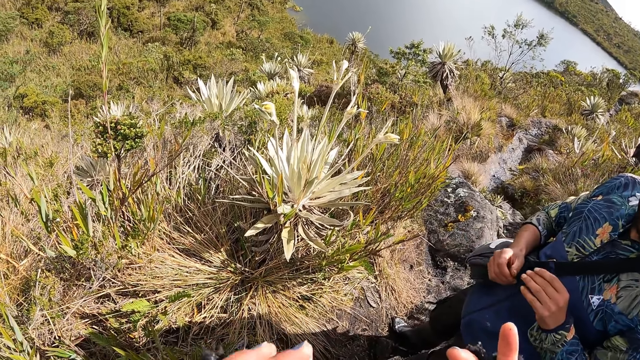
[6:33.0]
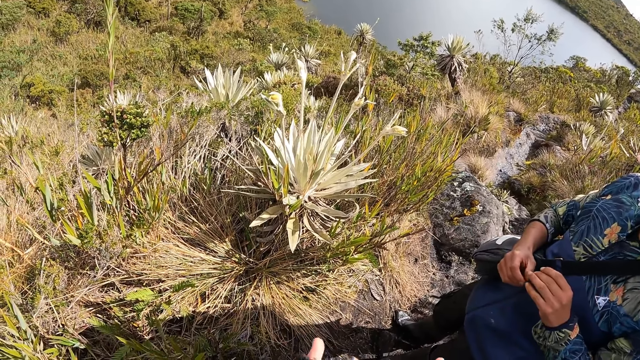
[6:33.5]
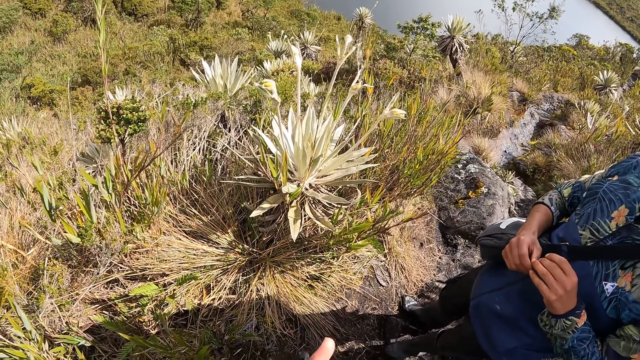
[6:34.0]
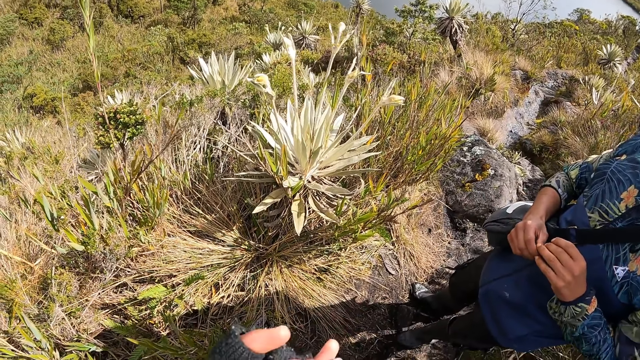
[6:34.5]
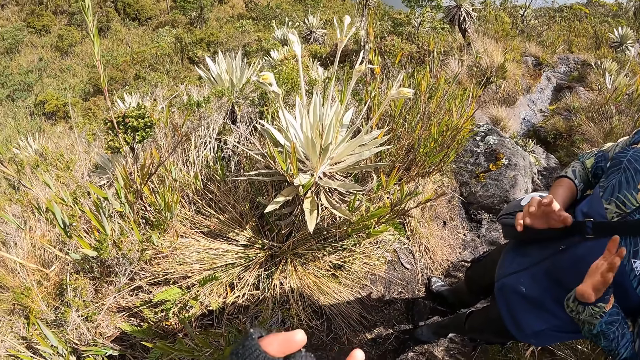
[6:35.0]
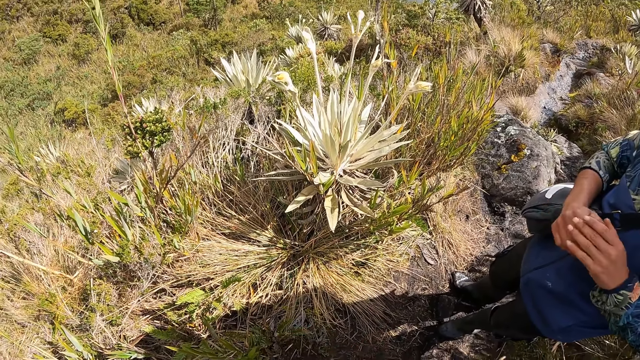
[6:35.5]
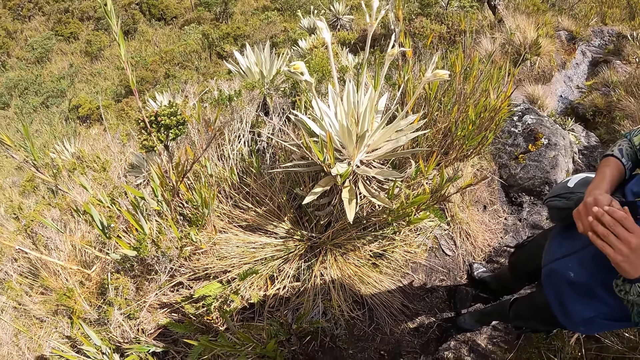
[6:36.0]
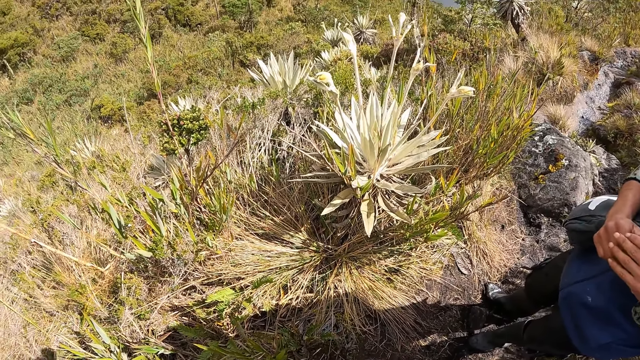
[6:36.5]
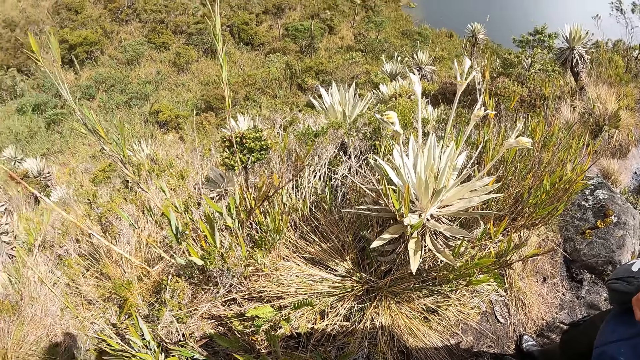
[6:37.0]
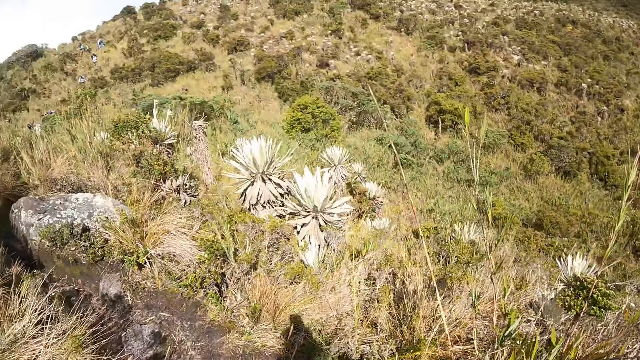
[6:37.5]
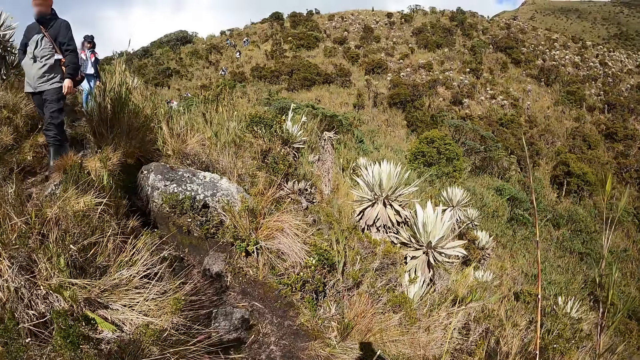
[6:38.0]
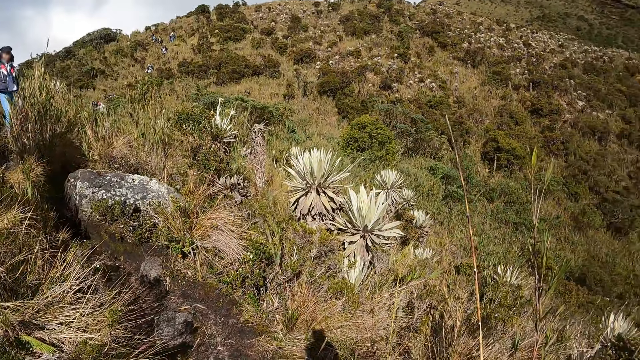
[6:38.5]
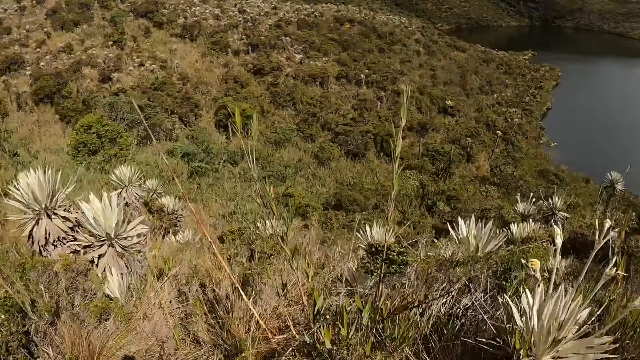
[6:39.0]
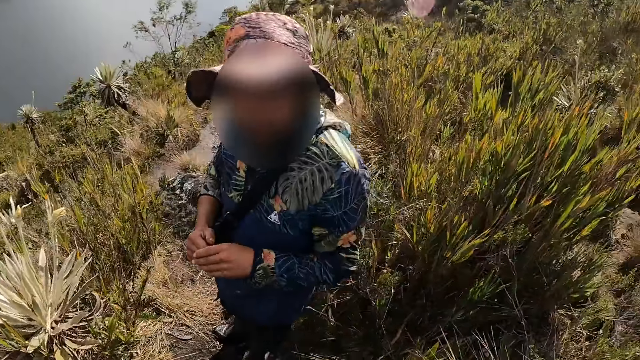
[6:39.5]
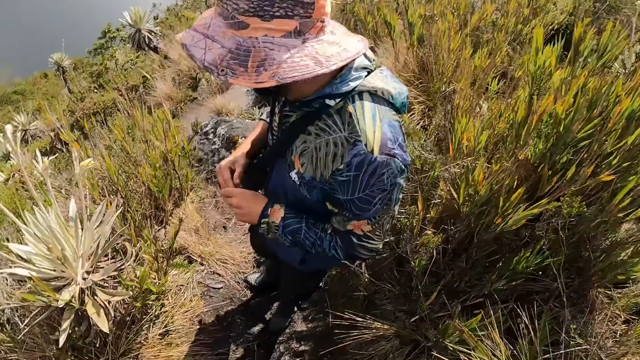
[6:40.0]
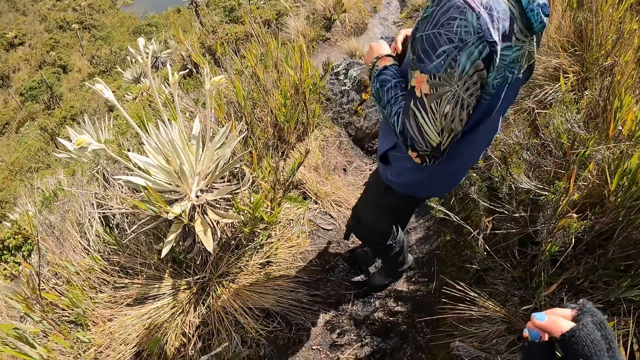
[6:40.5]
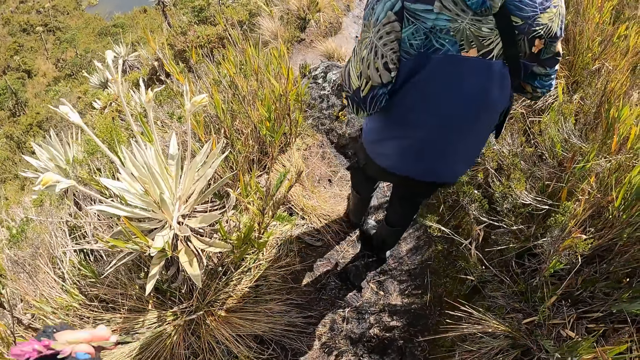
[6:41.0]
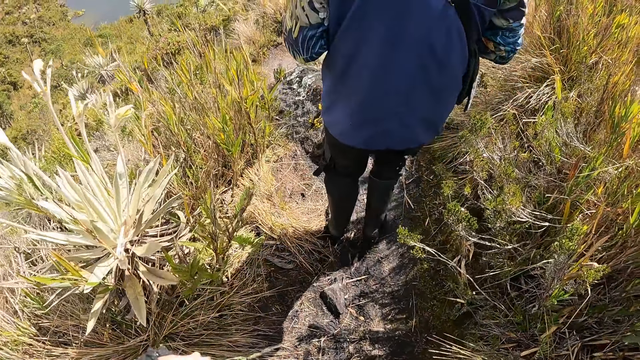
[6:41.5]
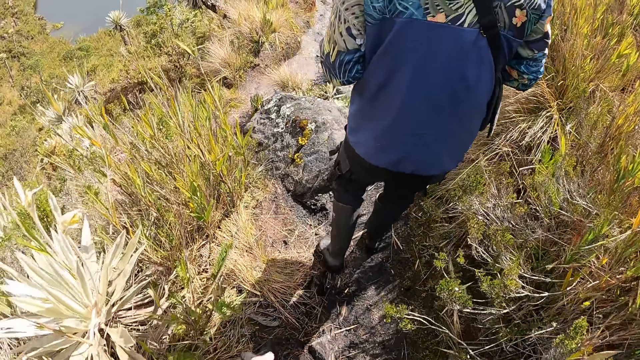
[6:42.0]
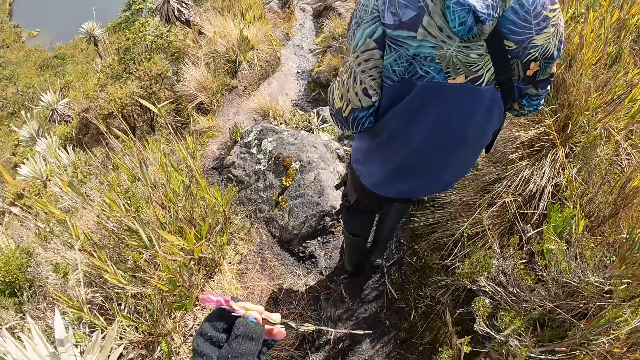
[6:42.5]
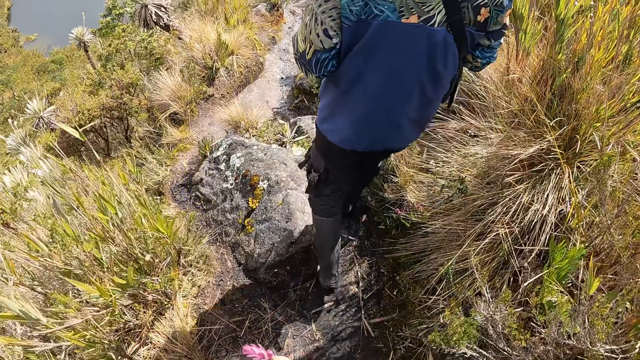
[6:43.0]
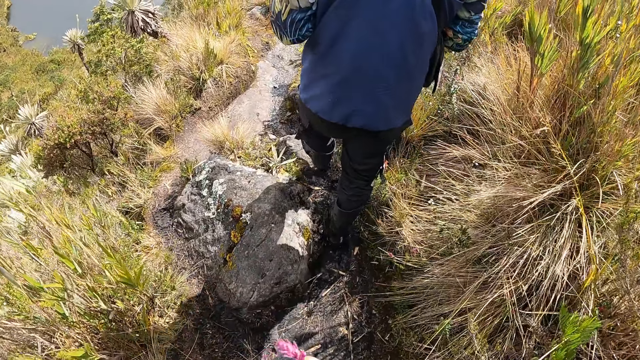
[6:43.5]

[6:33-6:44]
The camera wearer holds the flower with her left hand. A man walks along a path. The camera wearer walks along the path.

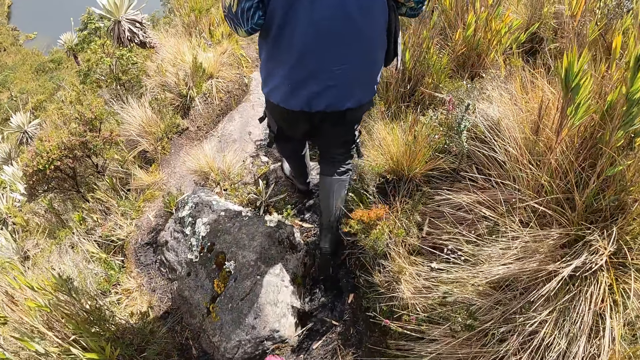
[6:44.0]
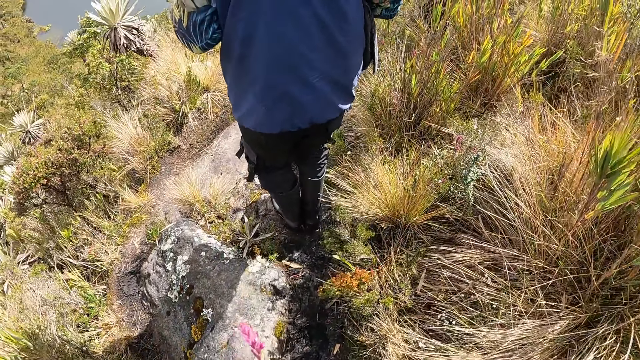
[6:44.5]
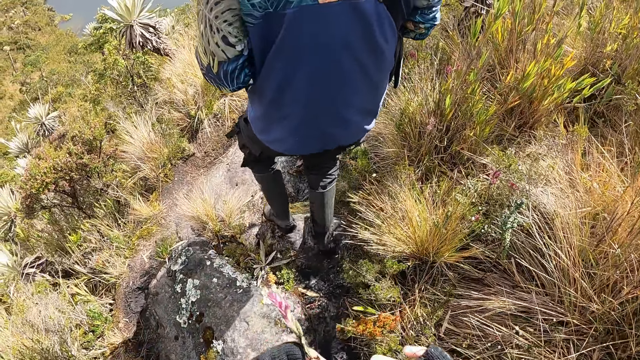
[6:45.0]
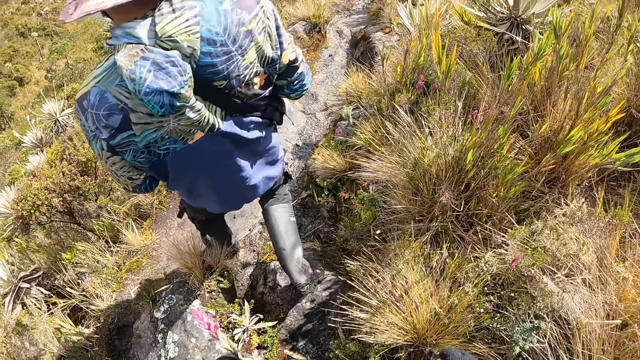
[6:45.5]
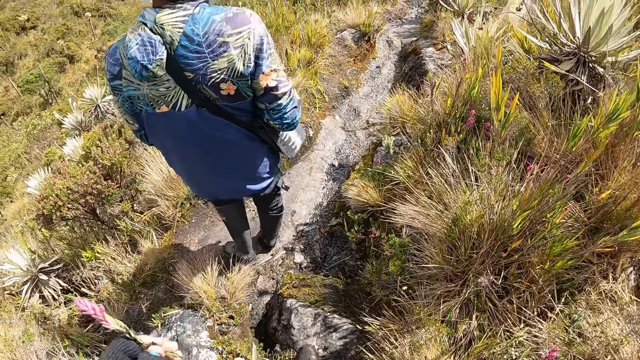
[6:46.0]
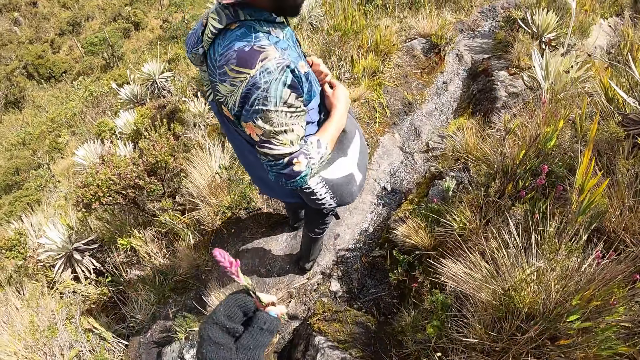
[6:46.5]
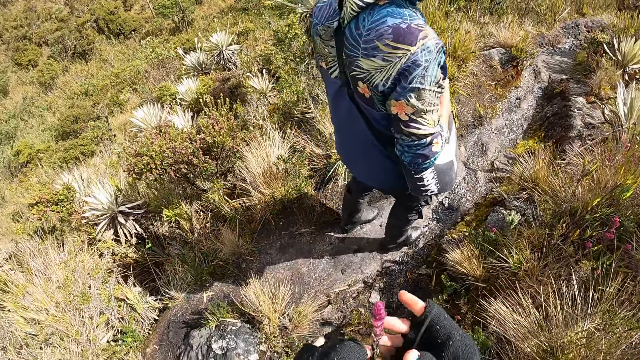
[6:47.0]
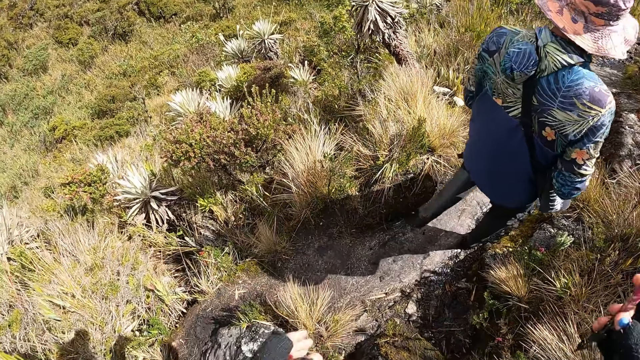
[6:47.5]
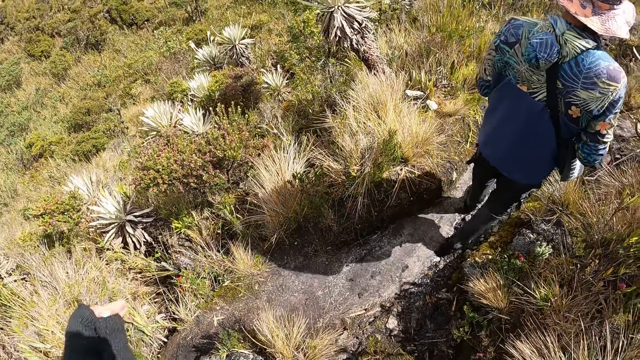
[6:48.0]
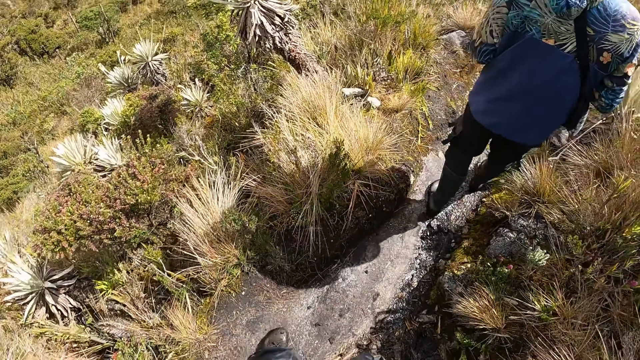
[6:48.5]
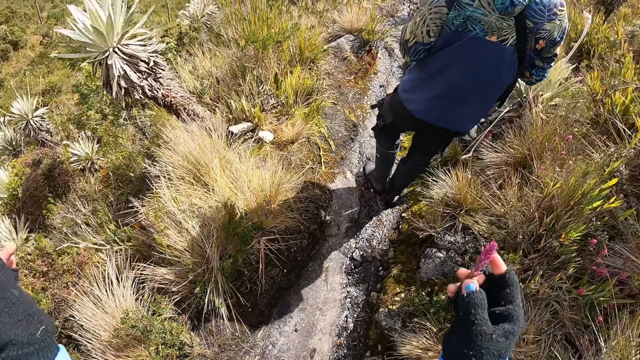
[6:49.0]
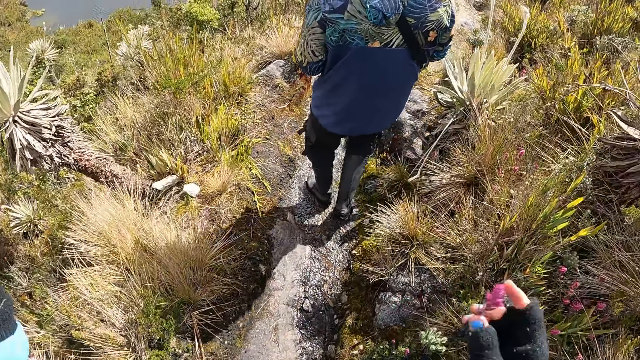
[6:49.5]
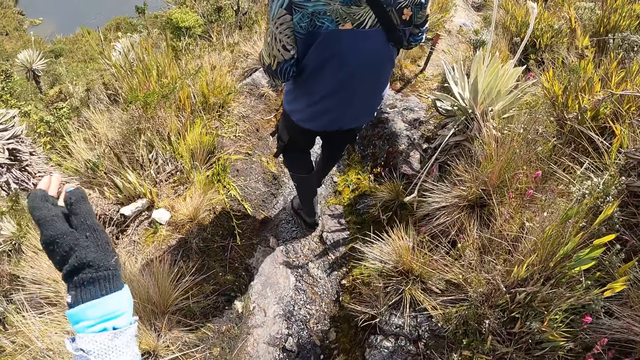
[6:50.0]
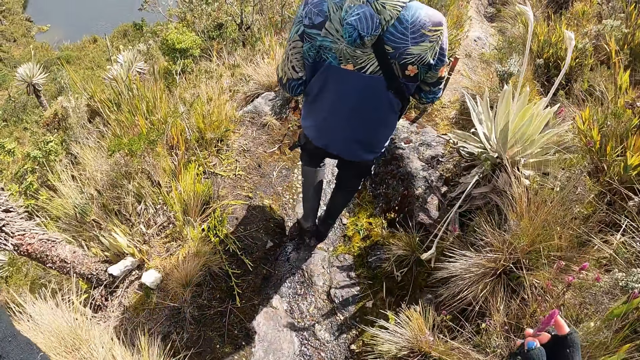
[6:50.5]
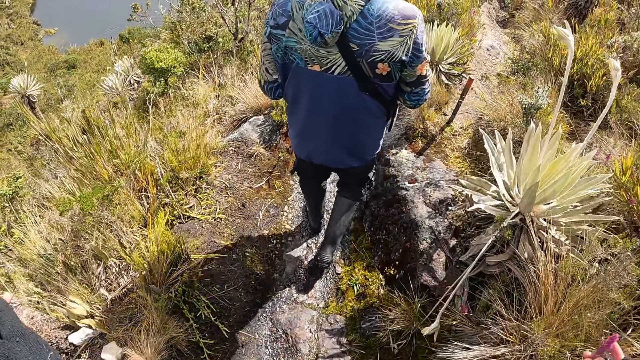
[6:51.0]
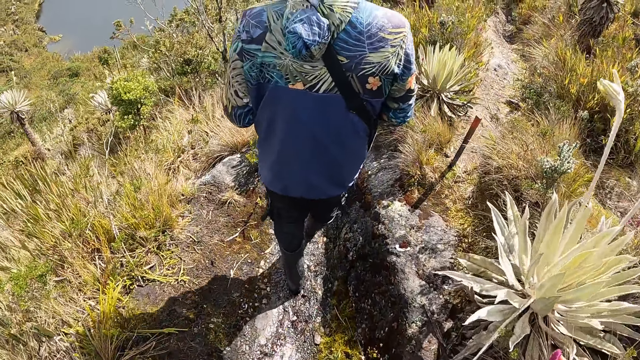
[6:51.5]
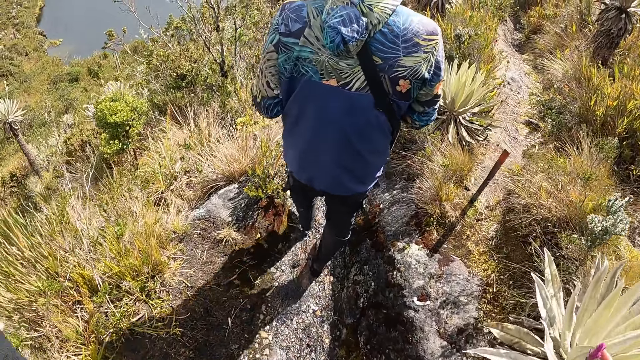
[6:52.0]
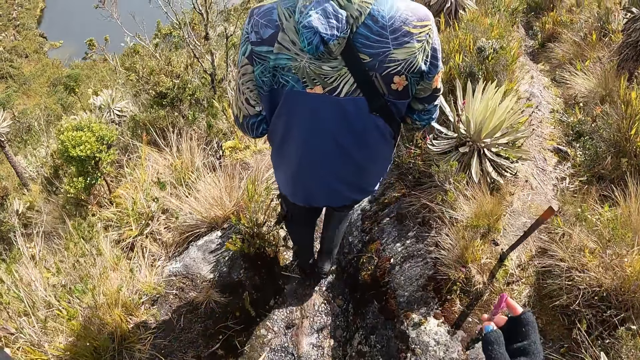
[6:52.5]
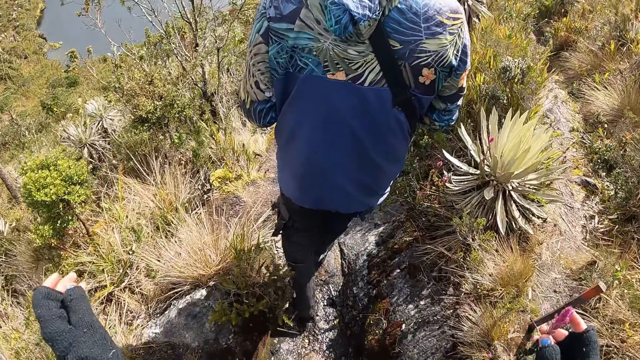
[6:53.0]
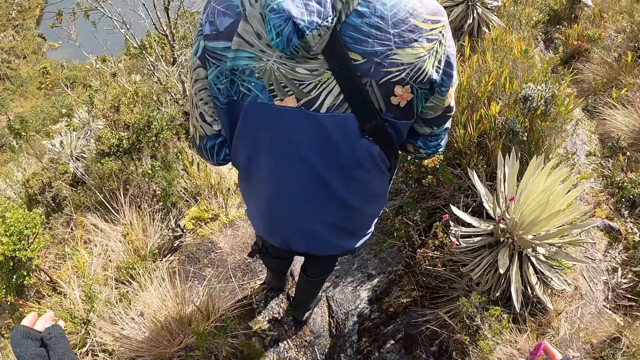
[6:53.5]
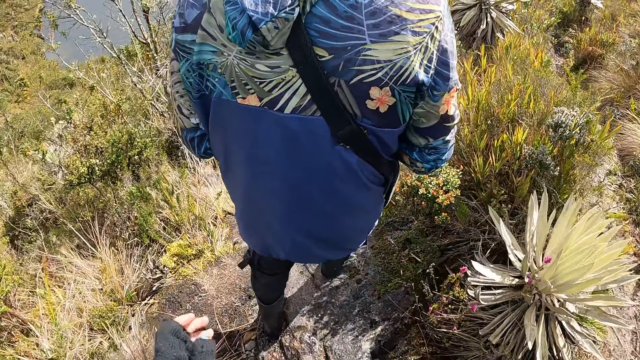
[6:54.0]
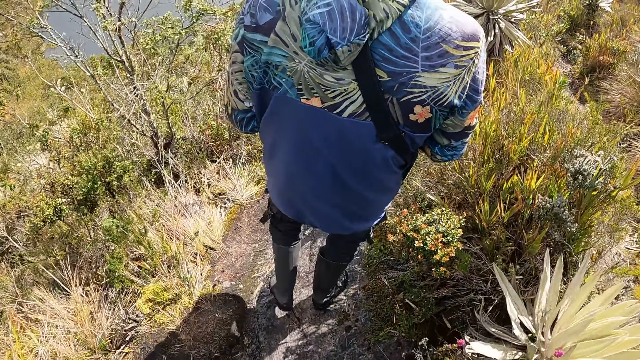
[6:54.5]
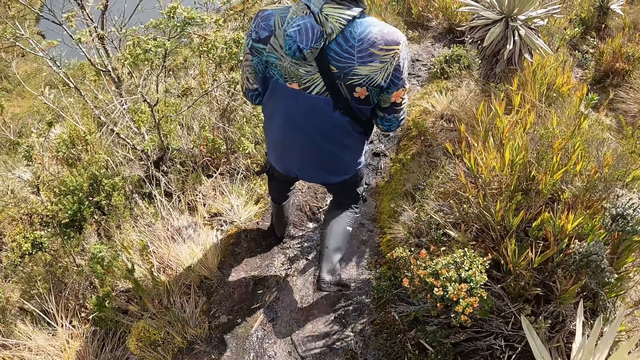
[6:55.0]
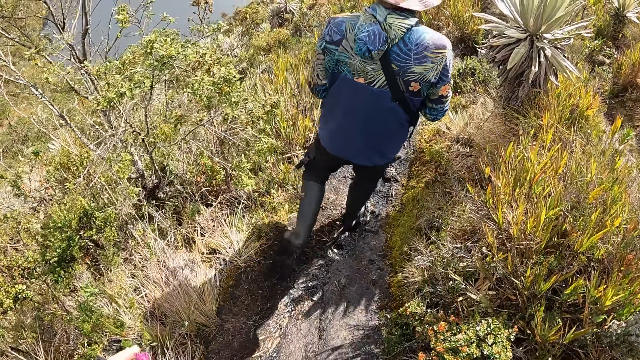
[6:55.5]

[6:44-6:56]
The camera wearer places the flower from her left hand to her right hand.
